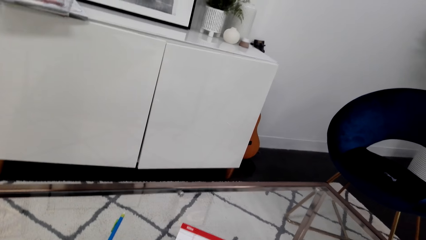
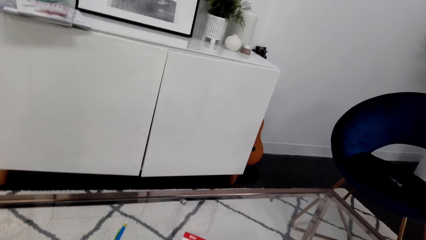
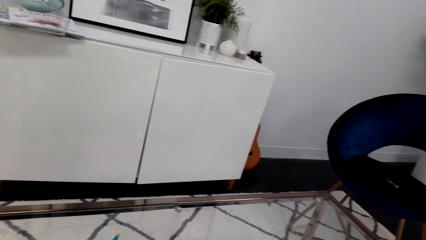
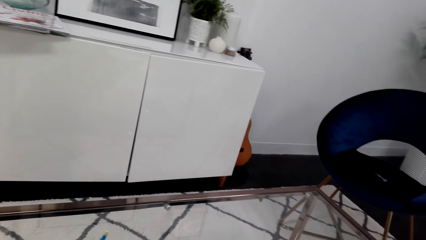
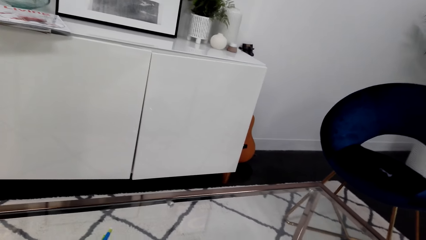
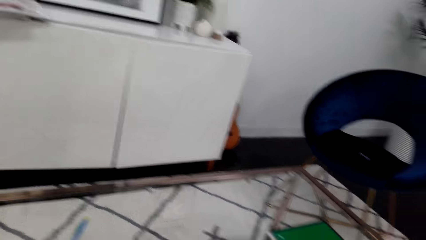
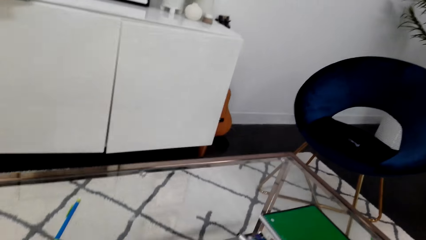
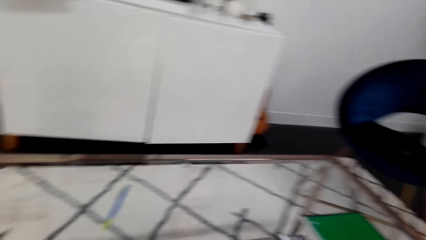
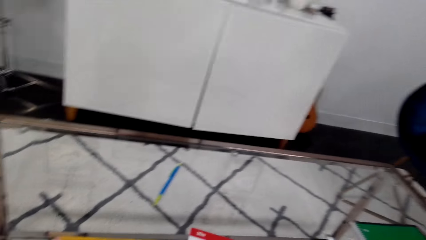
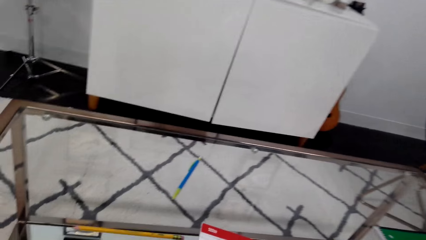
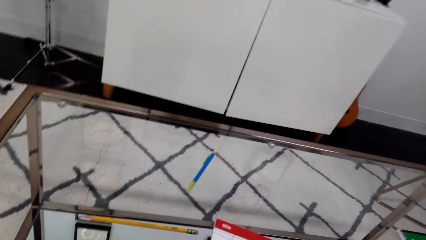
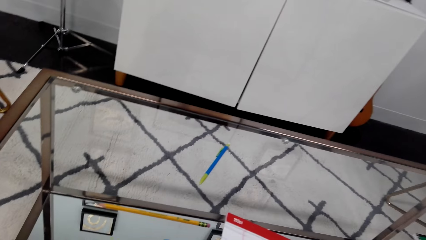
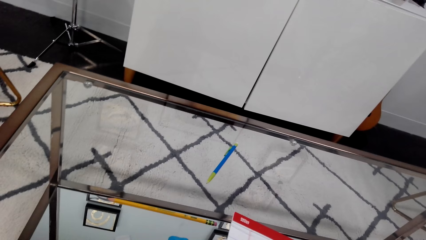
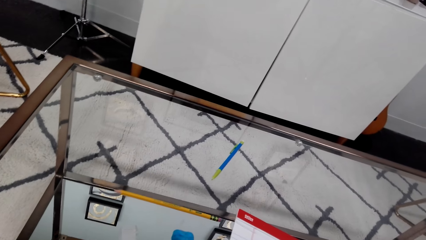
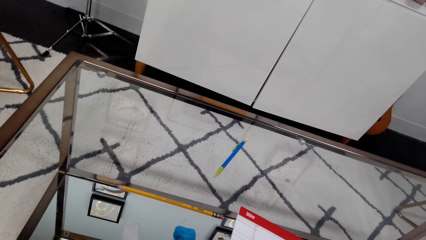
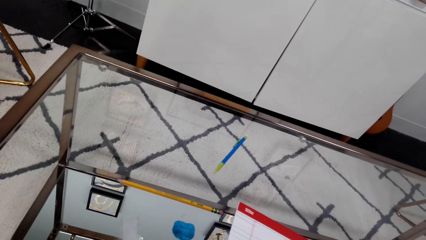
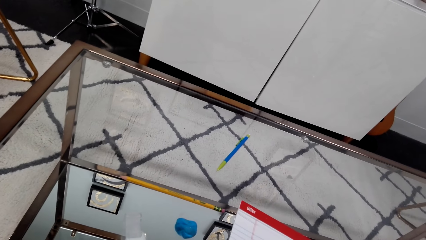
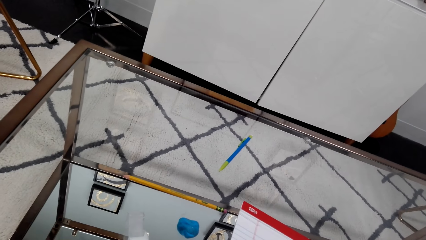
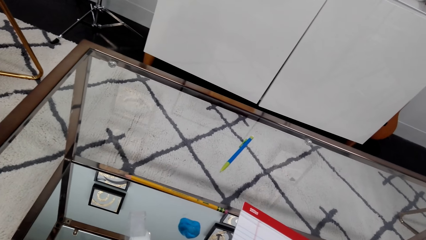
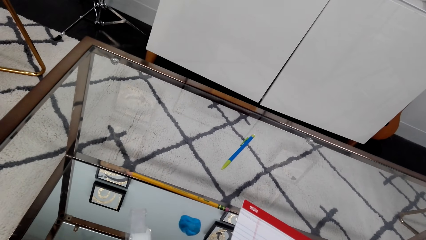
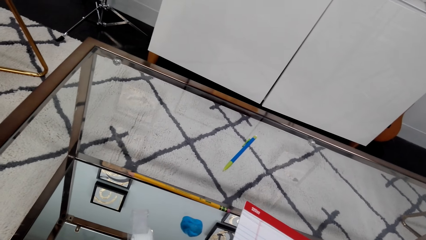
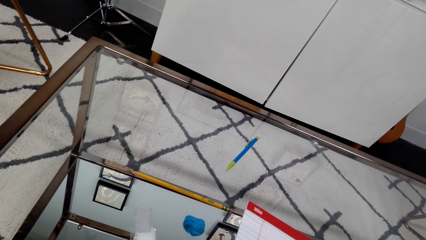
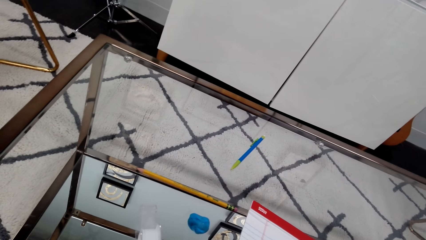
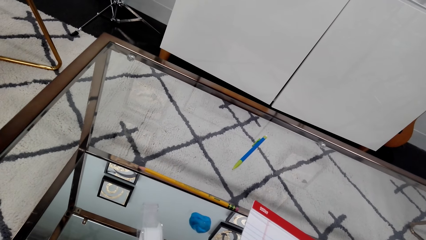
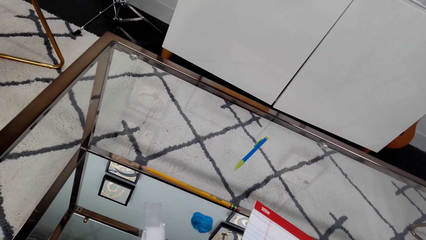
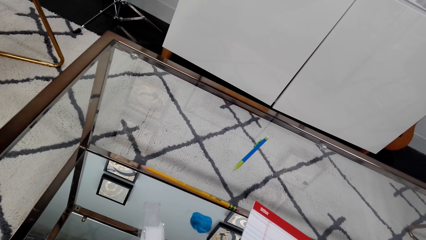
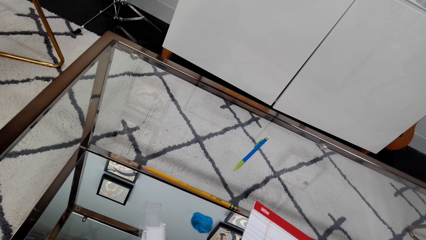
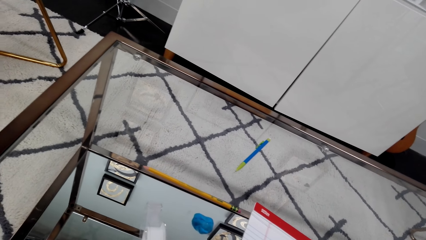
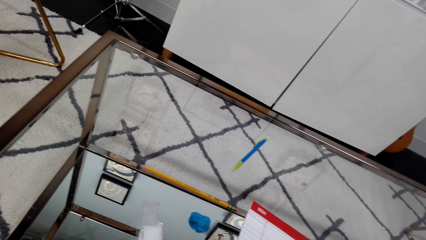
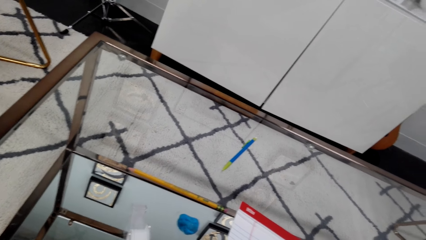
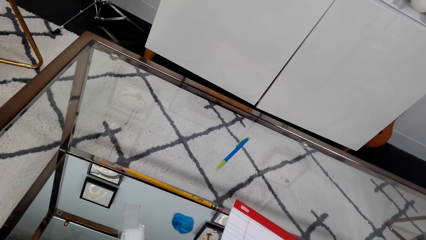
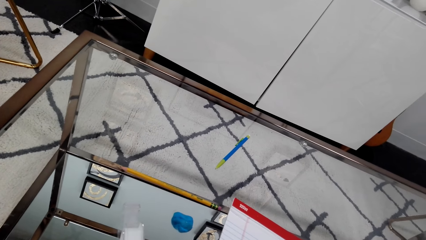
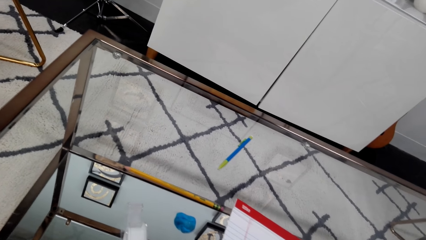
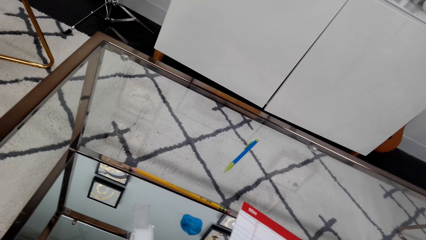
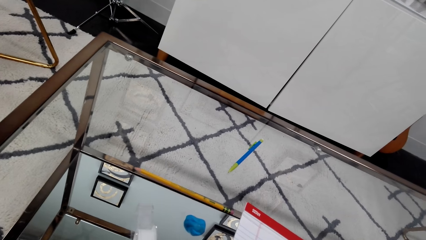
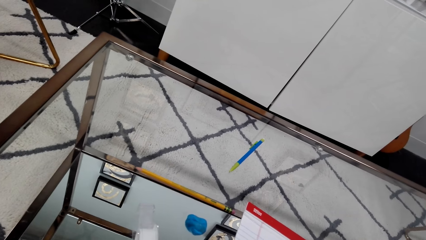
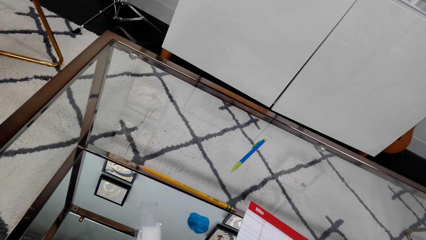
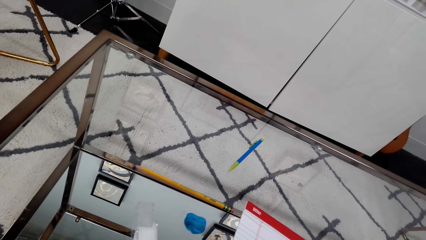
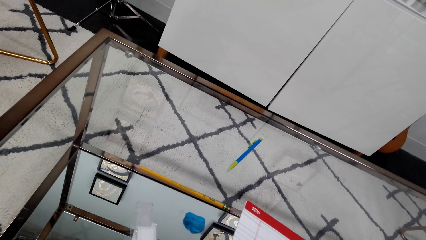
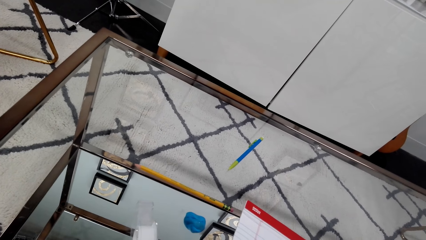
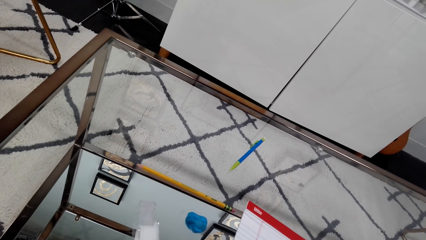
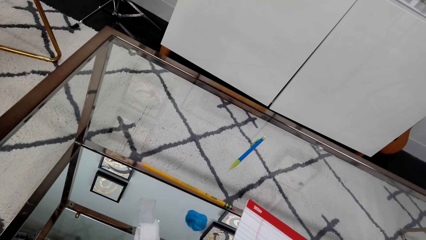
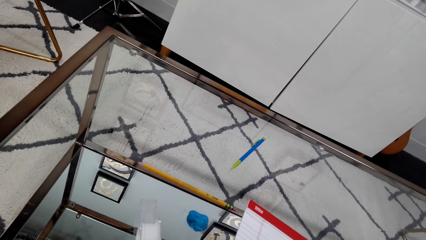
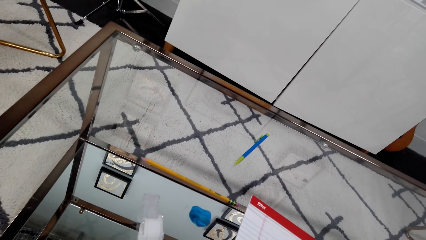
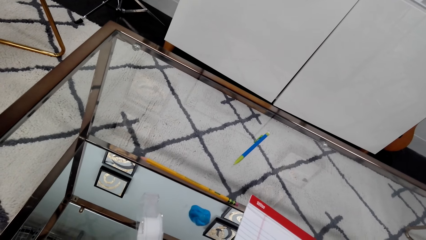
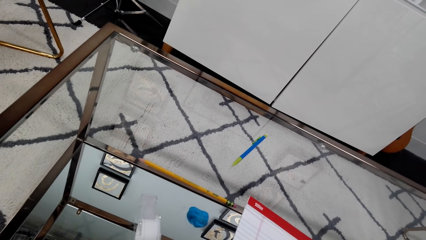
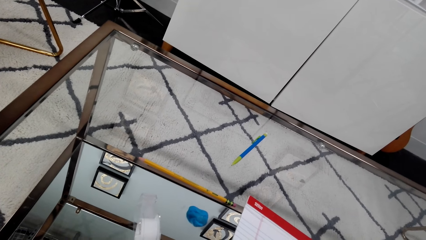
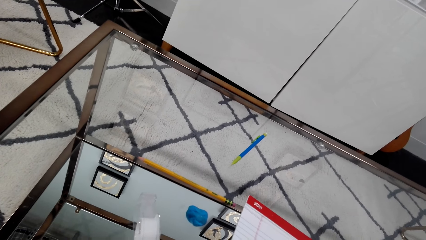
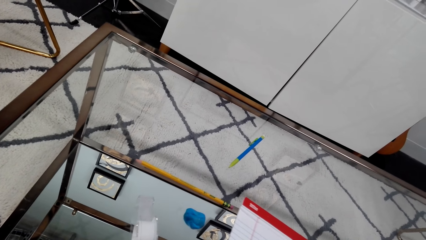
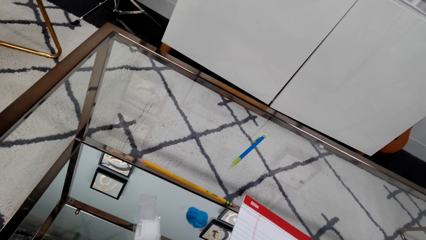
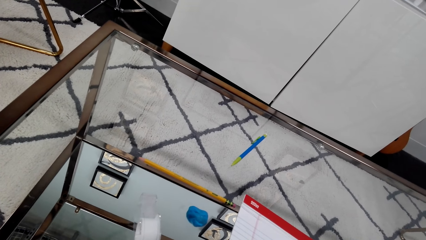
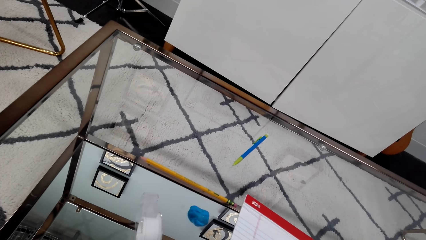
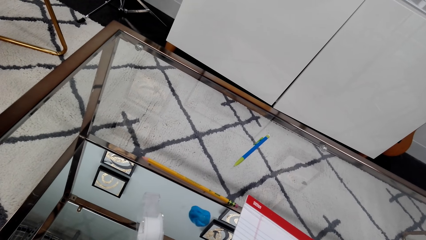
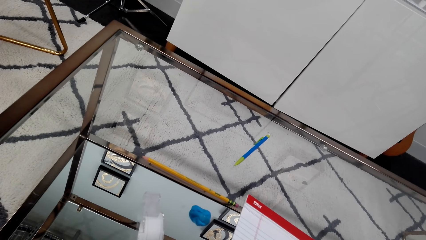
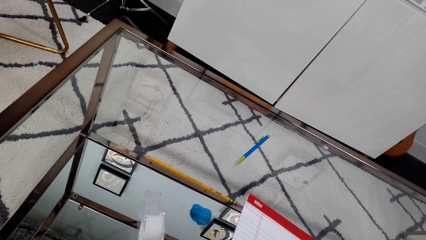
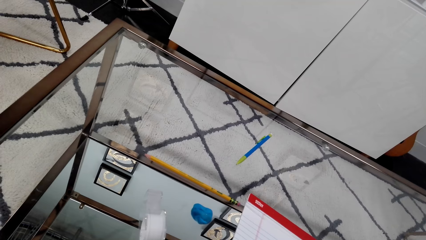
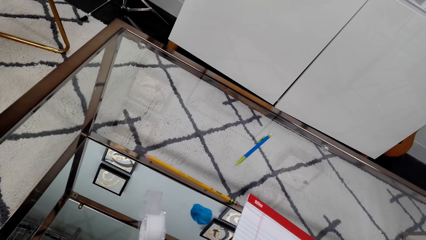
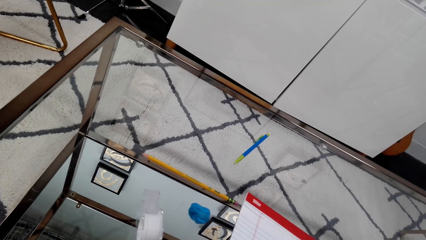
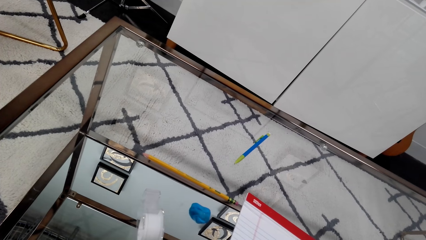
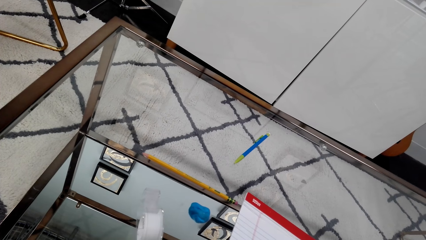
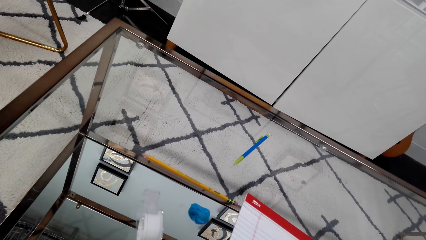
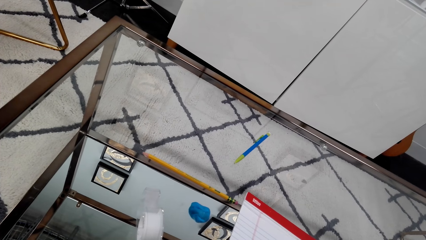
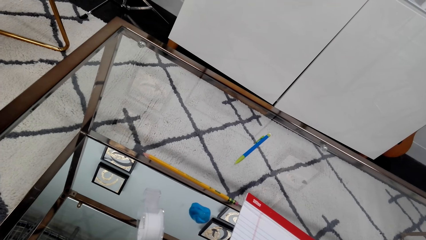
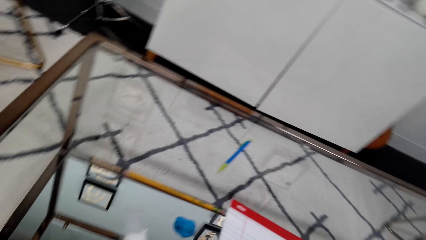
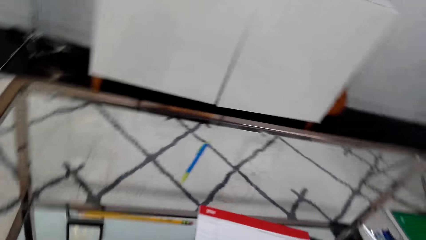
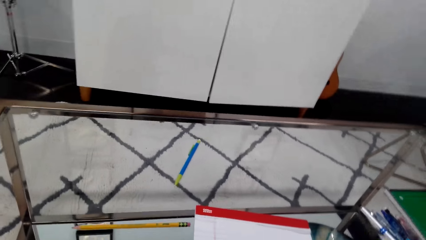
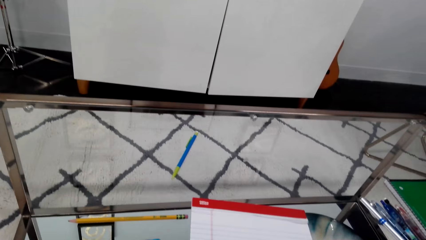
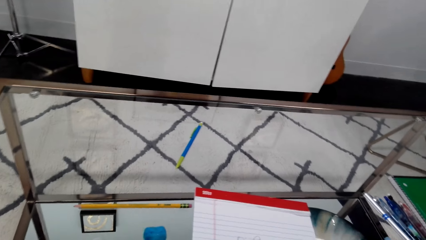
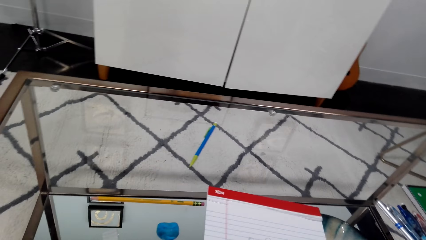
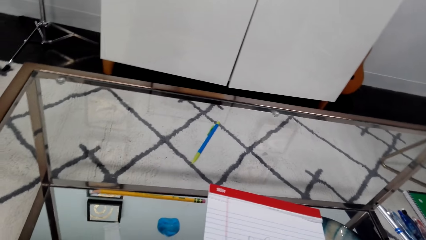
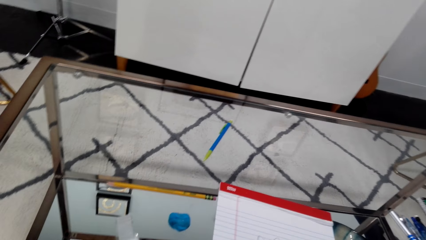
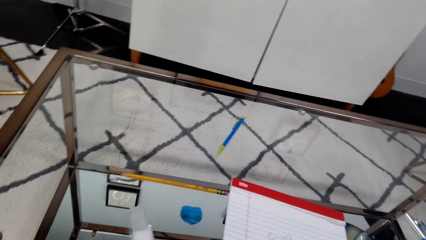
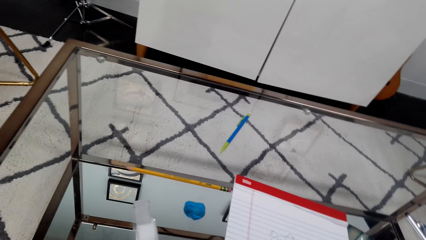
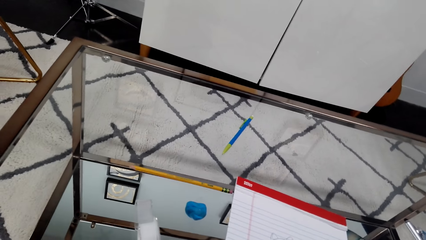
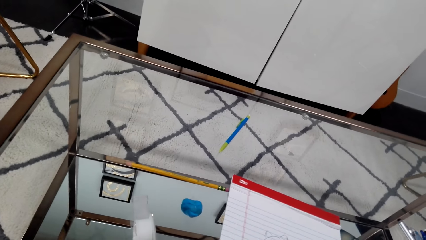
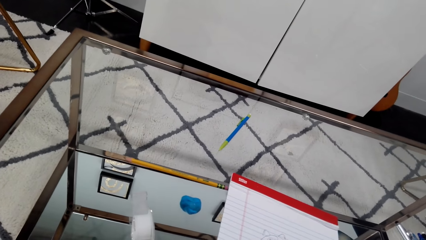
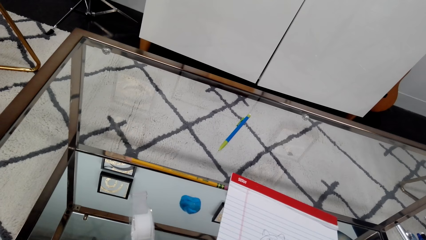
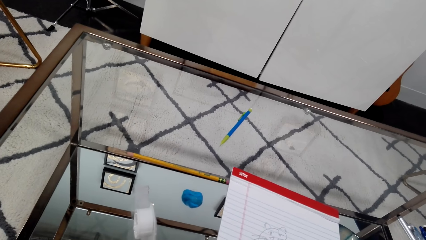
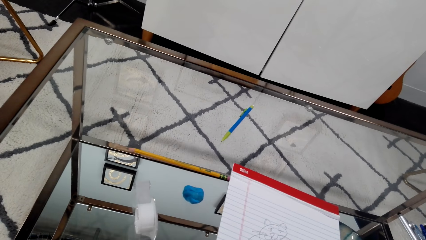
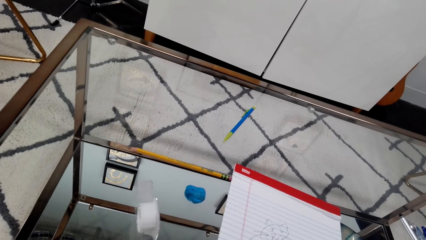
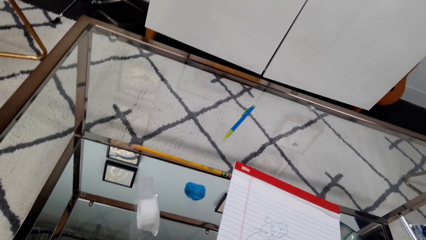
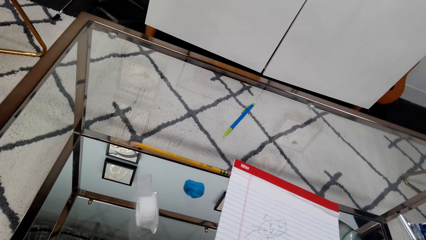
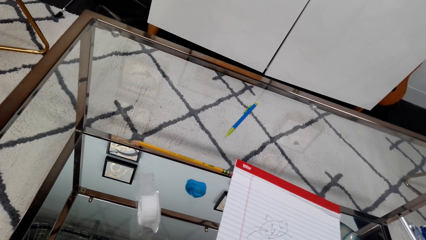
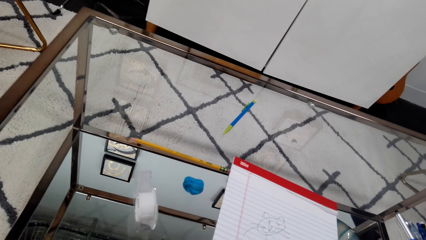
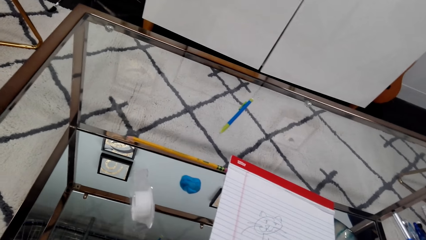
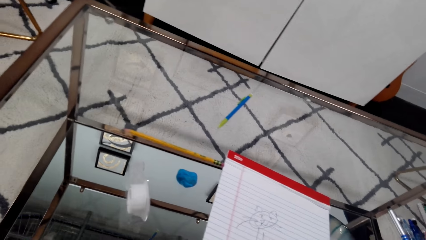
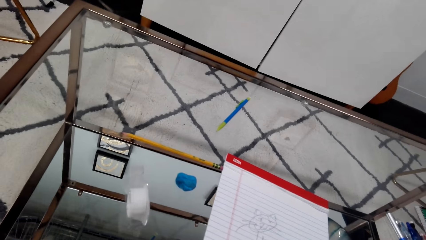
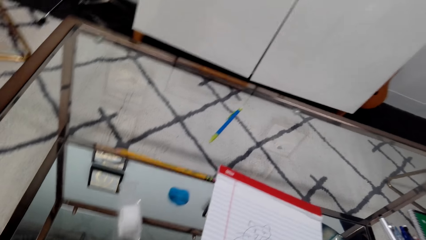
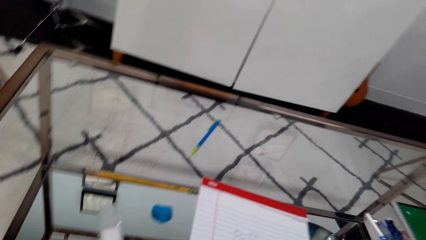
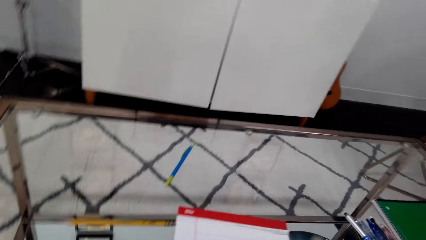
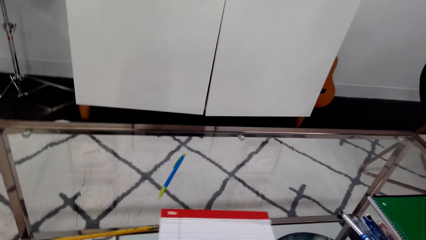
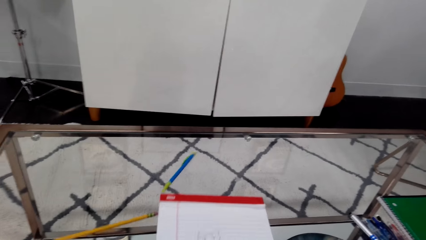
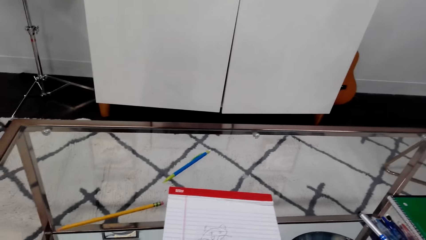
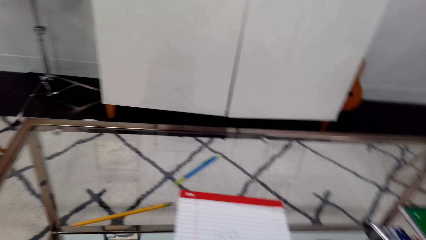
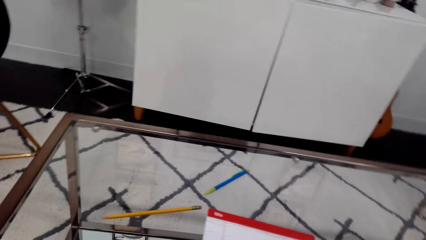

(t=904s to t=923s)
The camera wearer moves a paper. They look around. They draw on the book. They look around.
